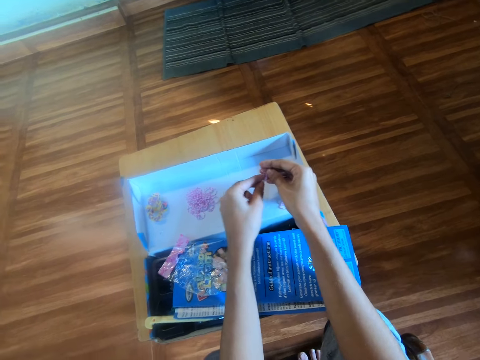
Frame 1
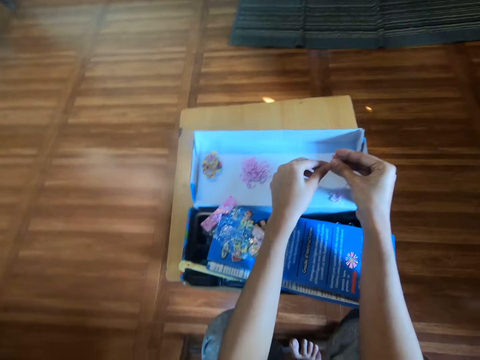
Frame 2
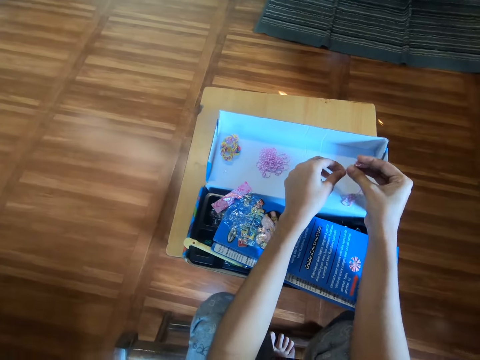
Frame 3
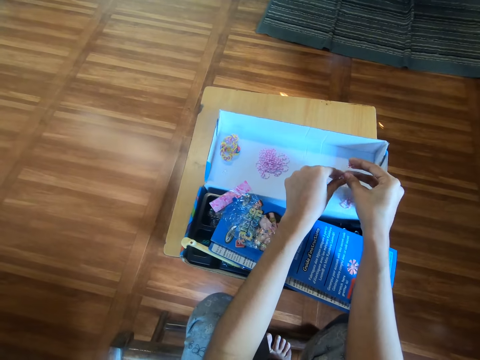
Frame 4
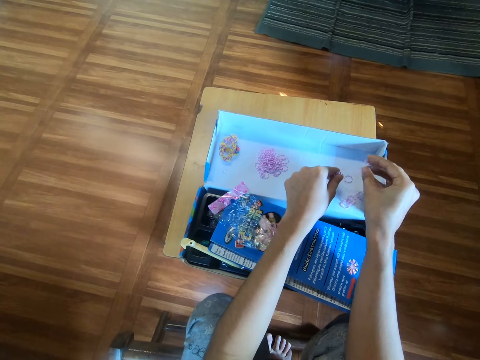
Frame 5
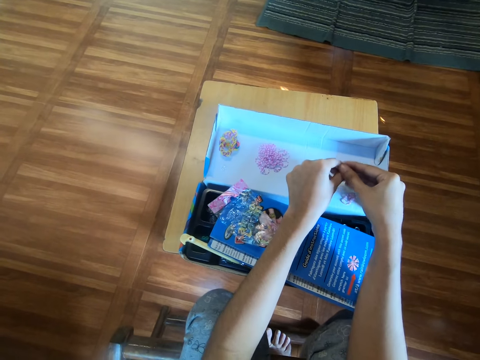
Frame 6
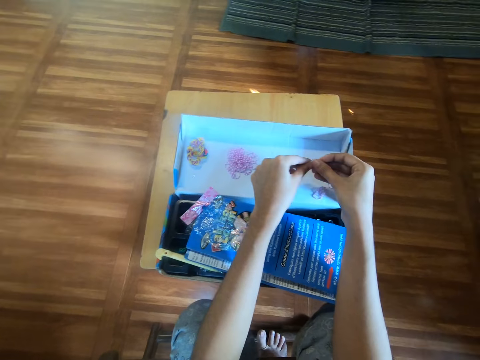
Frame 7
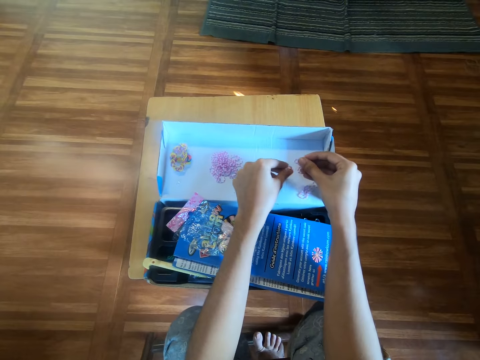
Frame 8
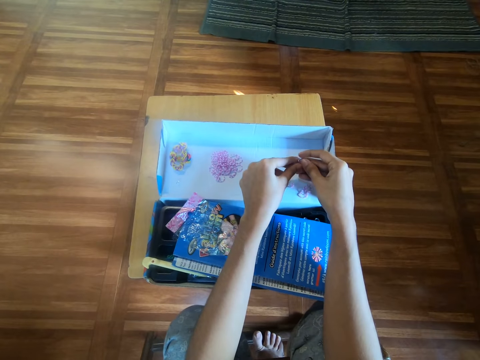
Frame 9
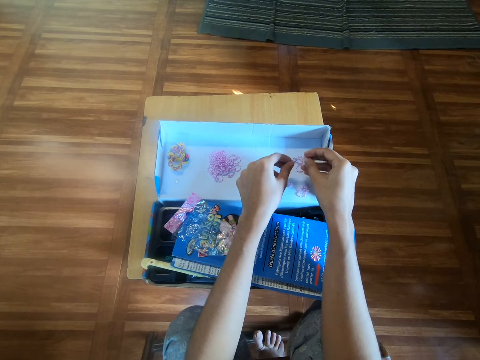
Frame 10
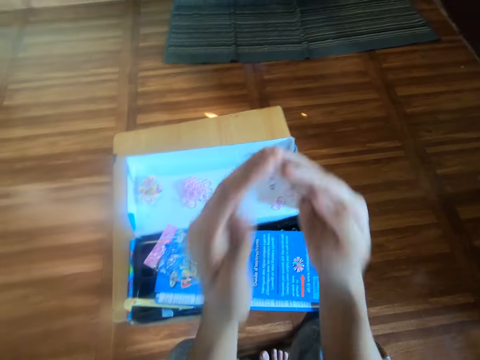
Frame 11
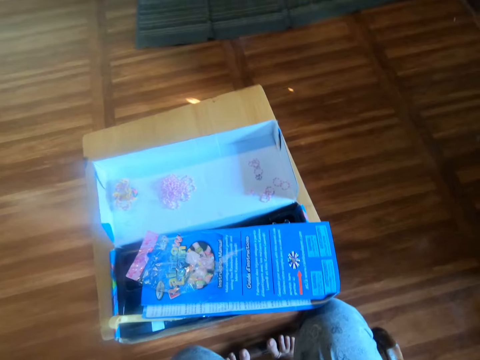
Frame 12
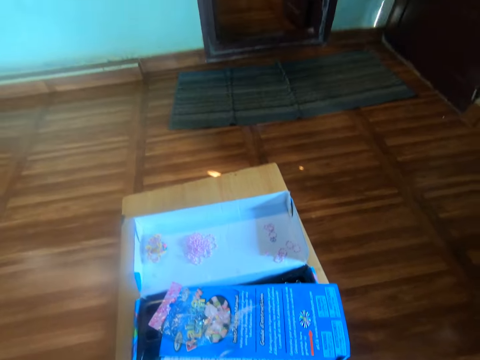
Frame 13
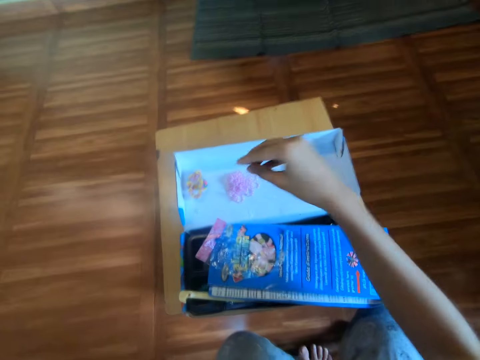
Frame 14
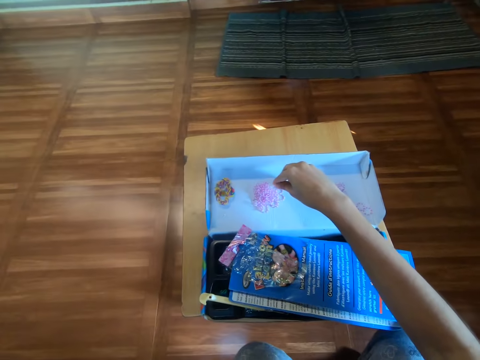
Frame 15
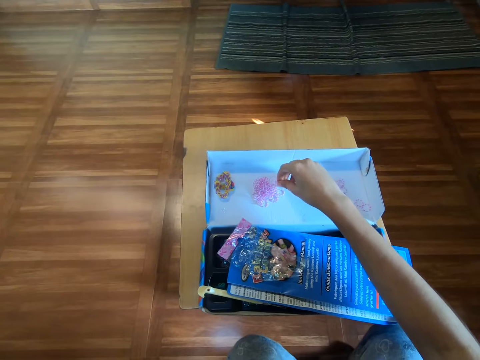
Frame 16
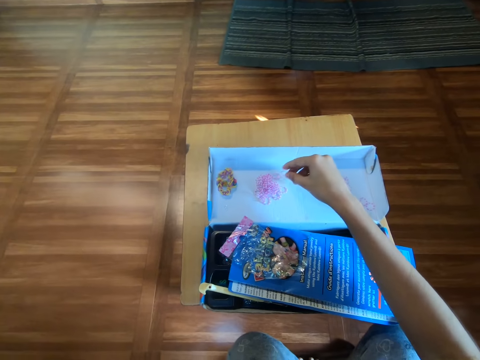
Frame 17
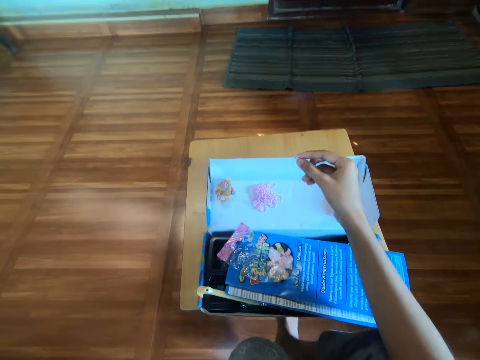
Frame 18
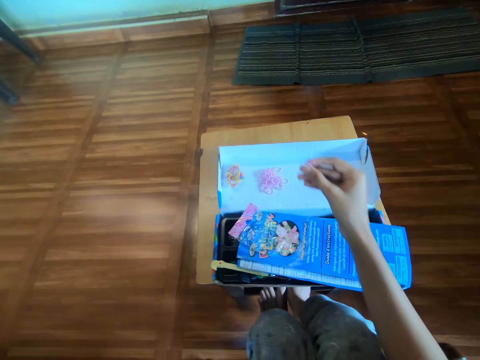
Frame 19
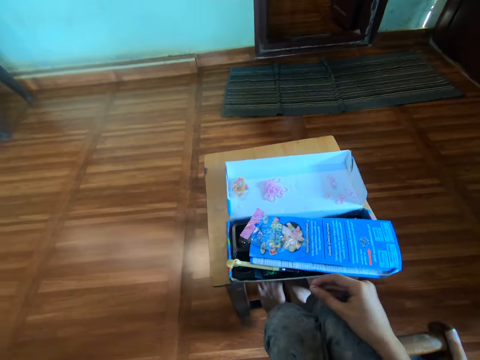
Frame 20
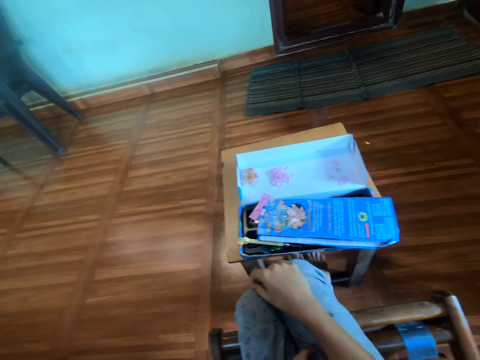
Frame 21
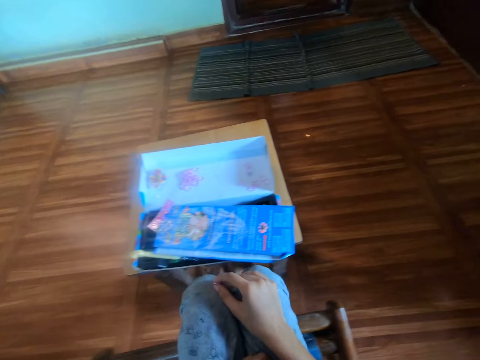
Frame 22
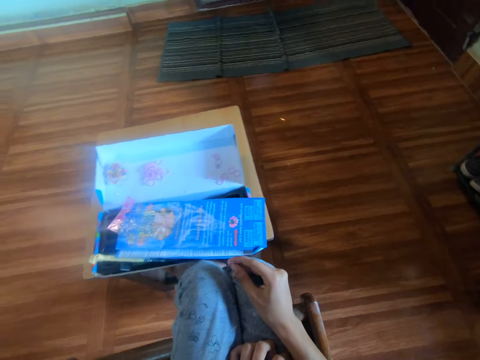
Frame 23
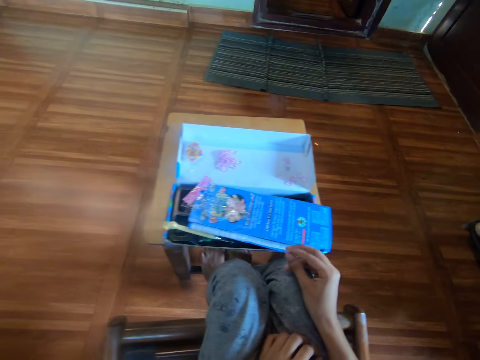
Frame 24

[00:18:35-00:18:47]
The camera wearer drops a rubber band on the carton box with her left hand. She drops a rubber band again. She holds her face with both hands. She rubs the face with the hands. She picks a mini rubber band from the carton box with her right hand.

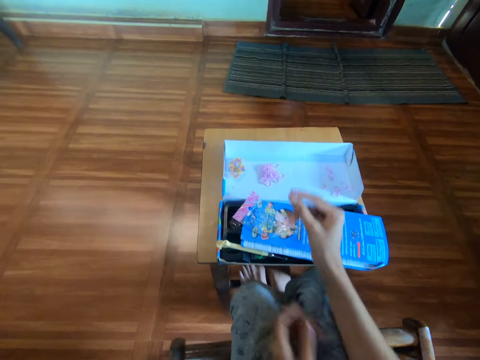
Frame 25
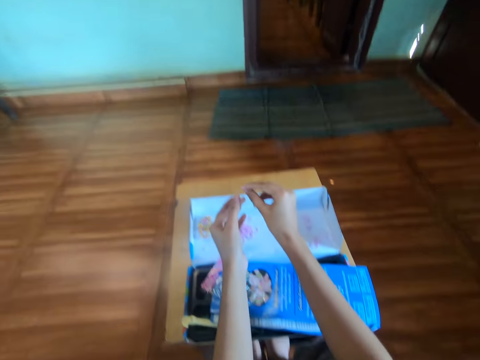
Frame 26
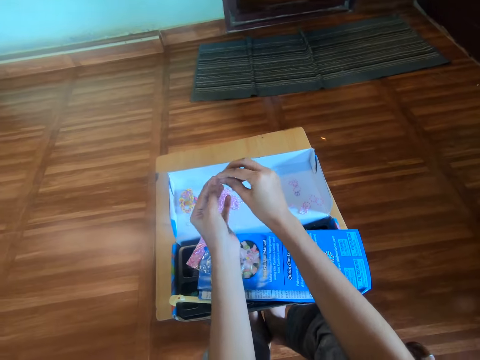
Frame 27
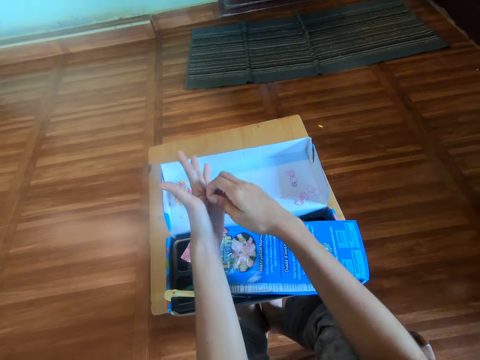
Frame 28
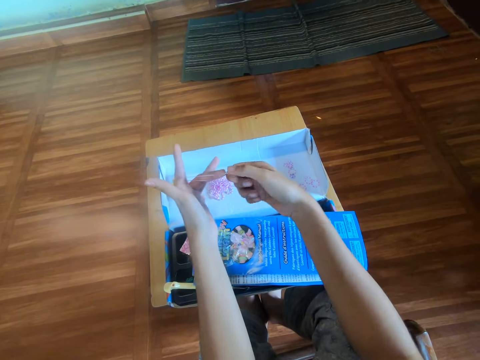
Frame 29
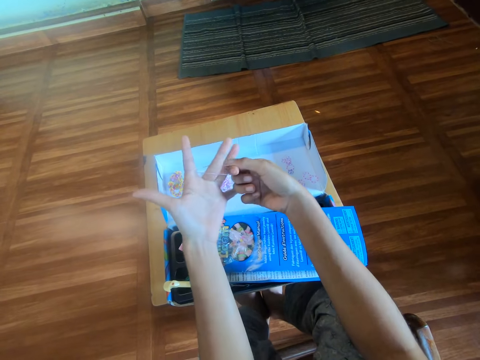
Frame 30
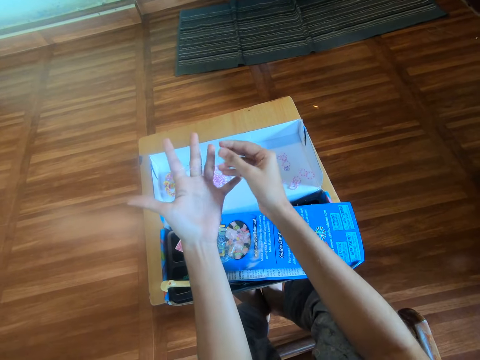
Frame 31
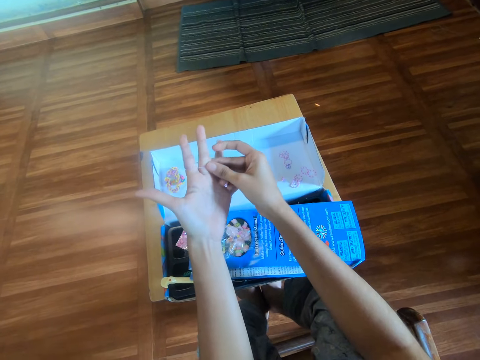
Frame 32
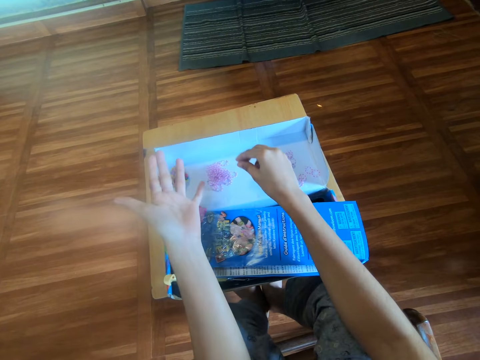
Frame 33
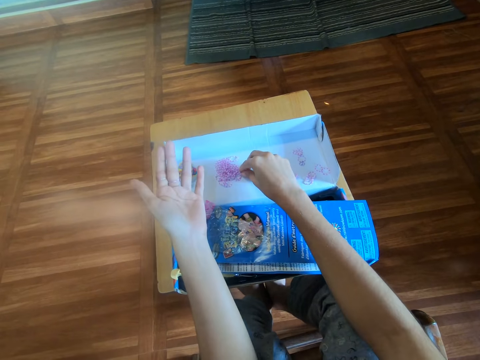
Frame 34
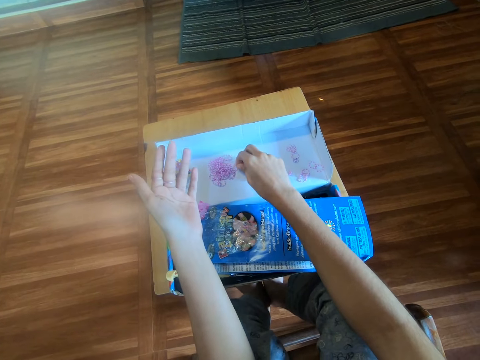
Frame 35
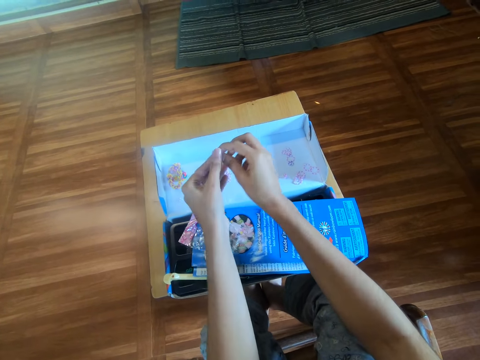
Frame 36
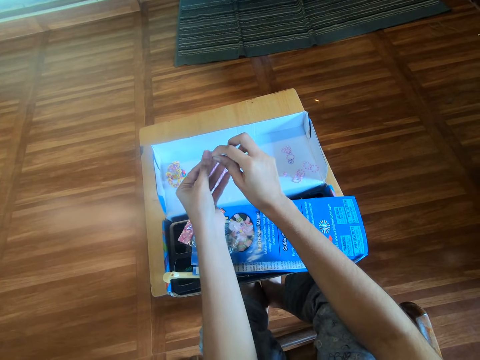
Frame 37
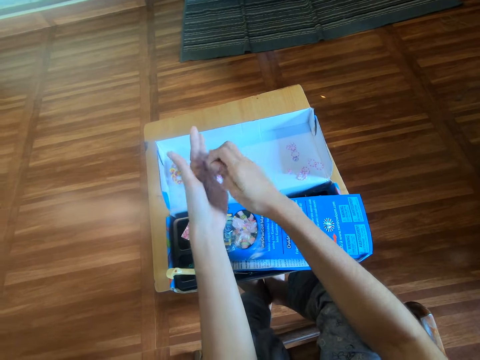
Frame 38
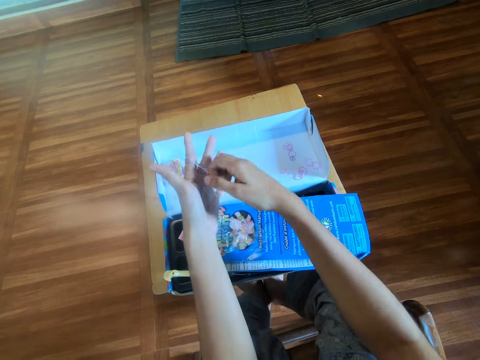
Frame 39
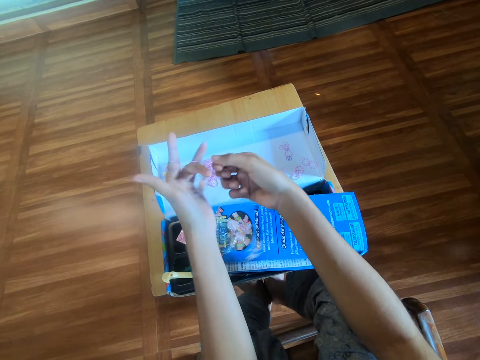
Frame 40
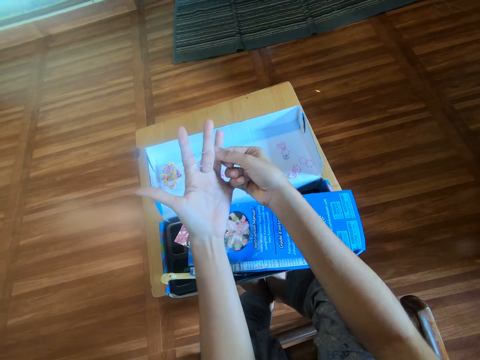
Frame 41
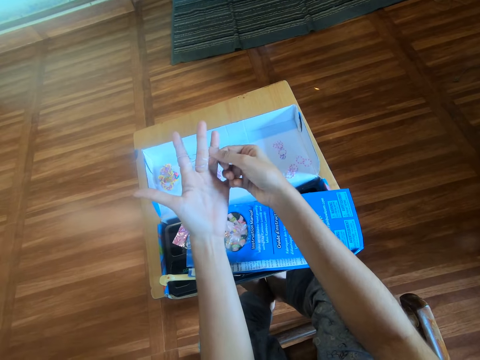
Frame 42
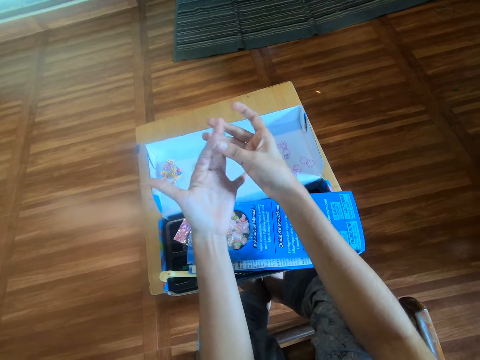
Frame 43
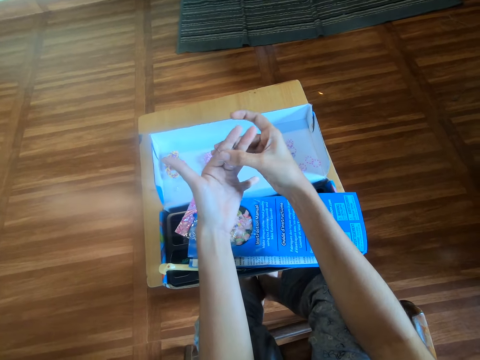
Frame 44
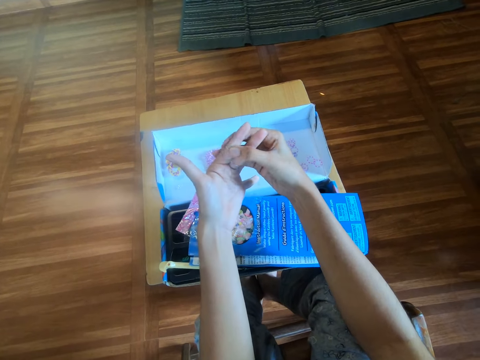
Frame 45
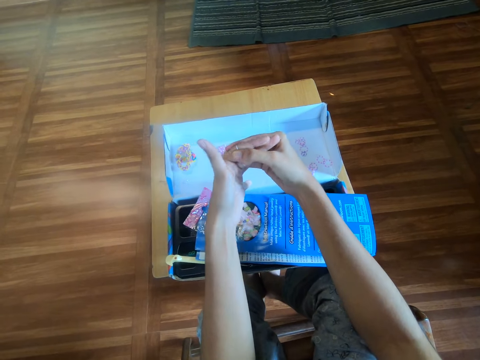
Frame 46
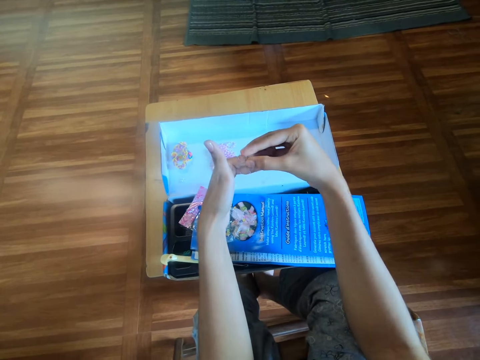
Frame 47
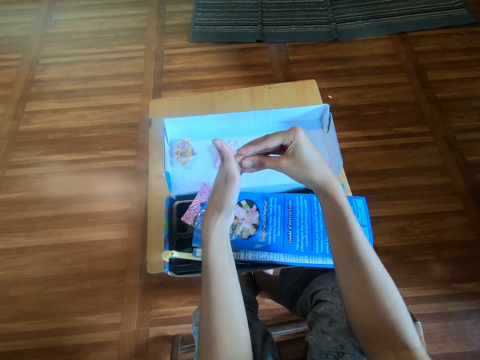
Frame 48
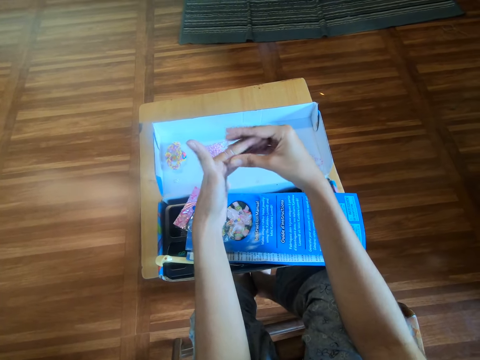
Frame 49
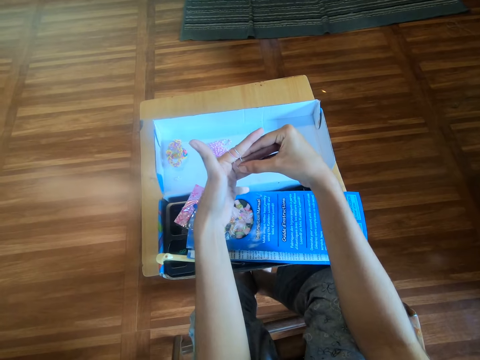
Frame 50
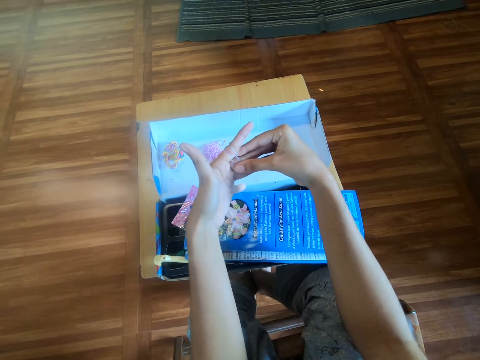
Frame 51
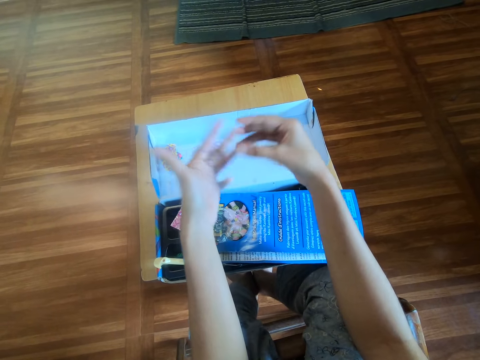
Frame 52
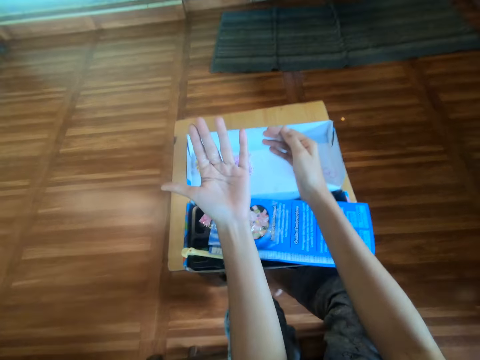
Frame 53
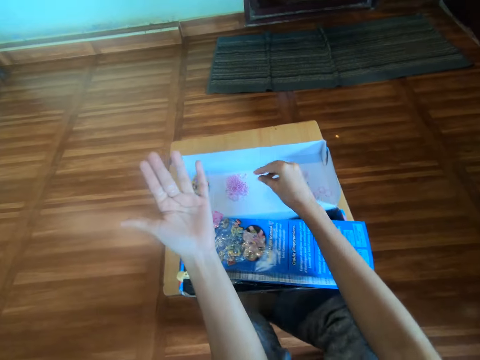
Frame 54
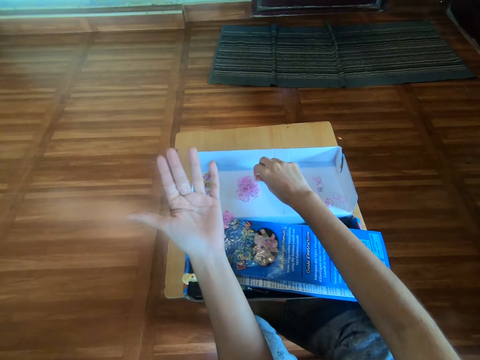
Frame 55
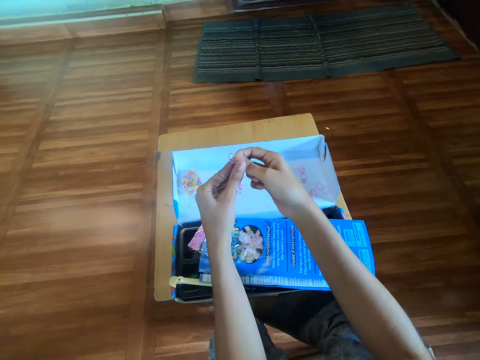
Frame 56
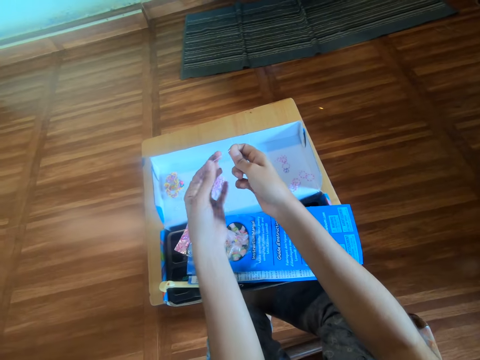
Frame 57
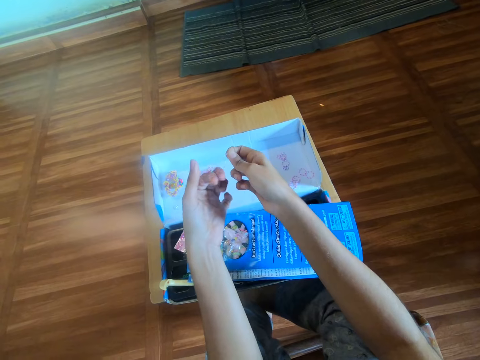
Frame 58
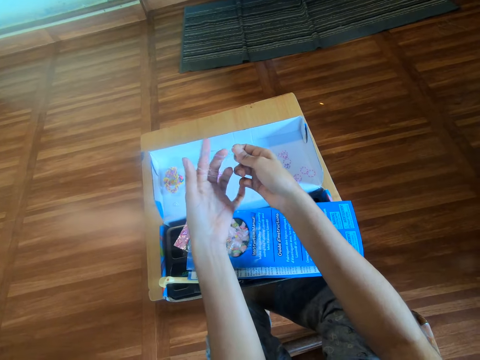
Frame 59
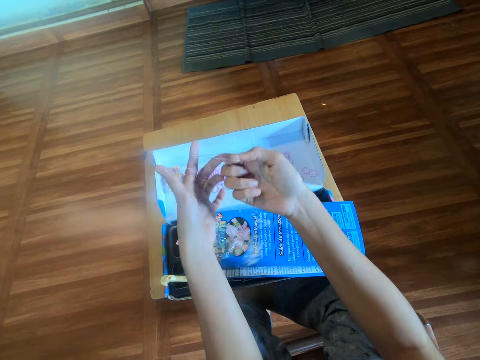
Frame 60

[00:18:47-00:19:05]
The camera wearer wears the rubber band around her left hand. She rolls the mini rubber band on the fingers. She makes a craft with the rubber band. She picks a mini rubber band from the carton box with her right hand. She wears the rubber band around her left hand and rolls the mini rubber band on the fingers. She picks a mini rubber band from the carton box with her right hand. She wears the rubber band around her left hand and rolls the mini rubber band on the fingers.
